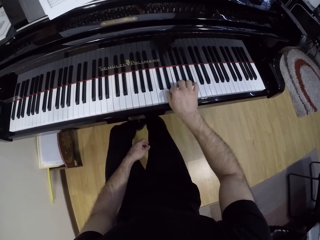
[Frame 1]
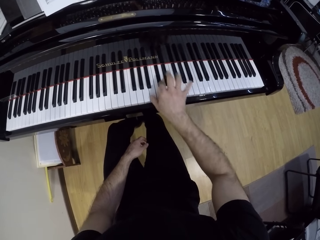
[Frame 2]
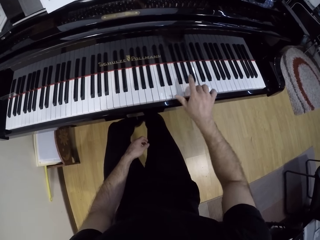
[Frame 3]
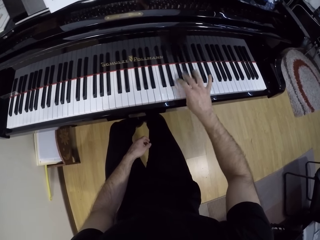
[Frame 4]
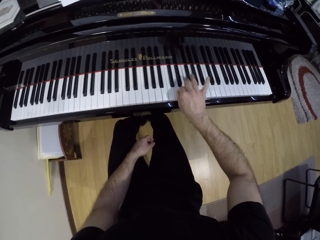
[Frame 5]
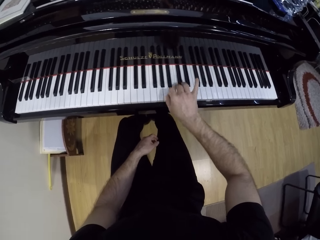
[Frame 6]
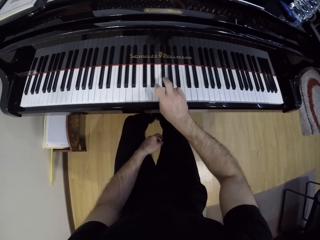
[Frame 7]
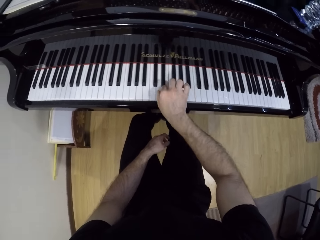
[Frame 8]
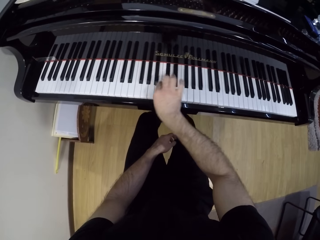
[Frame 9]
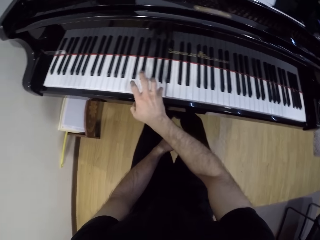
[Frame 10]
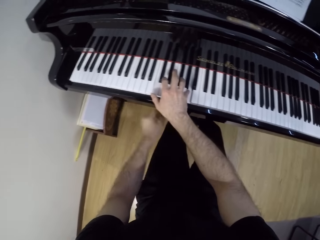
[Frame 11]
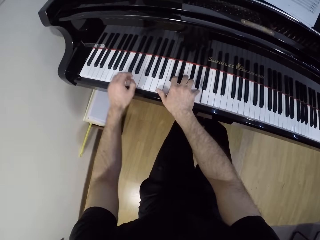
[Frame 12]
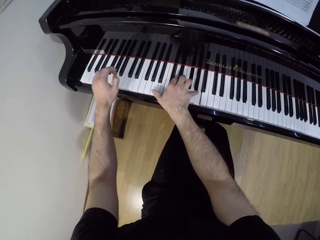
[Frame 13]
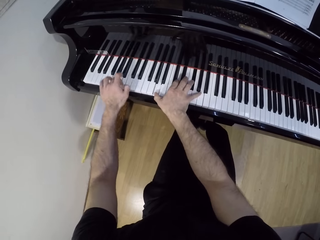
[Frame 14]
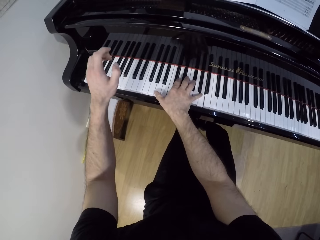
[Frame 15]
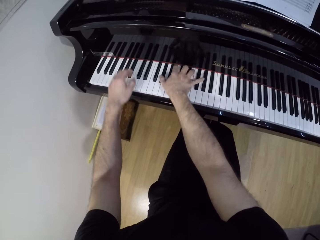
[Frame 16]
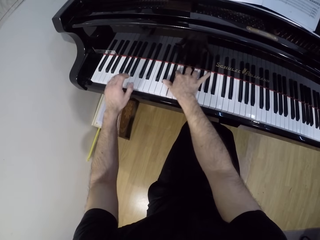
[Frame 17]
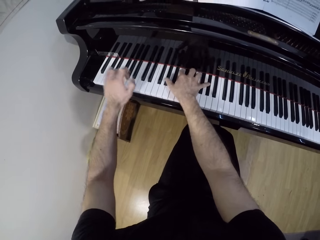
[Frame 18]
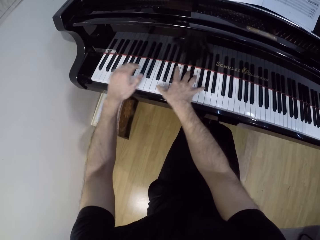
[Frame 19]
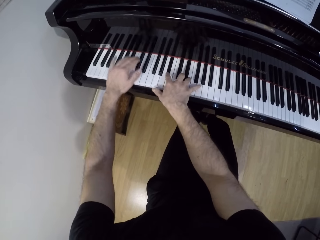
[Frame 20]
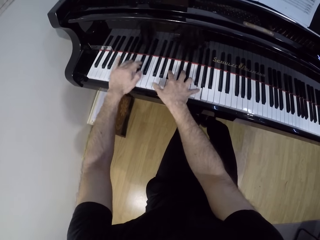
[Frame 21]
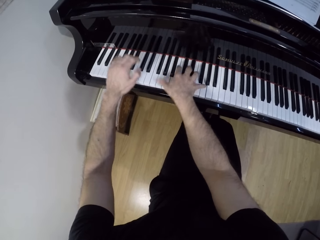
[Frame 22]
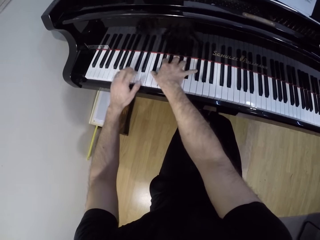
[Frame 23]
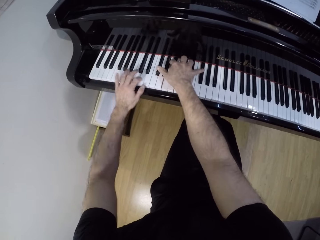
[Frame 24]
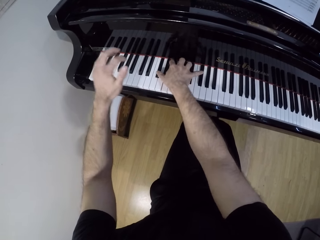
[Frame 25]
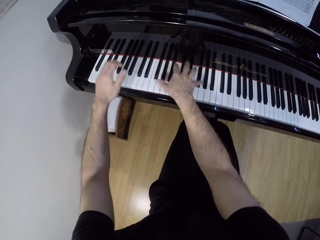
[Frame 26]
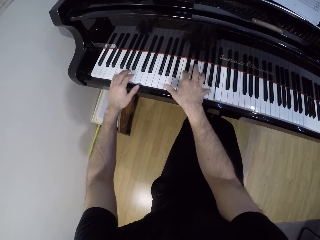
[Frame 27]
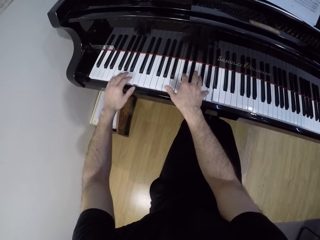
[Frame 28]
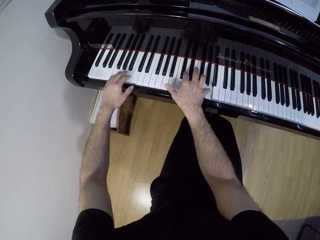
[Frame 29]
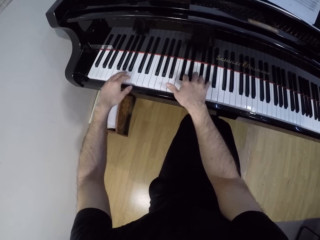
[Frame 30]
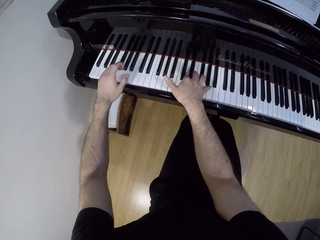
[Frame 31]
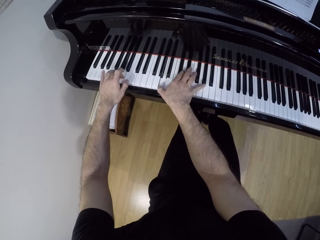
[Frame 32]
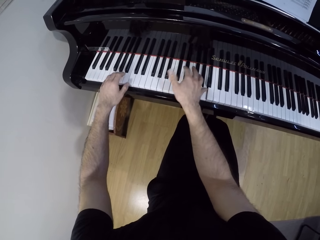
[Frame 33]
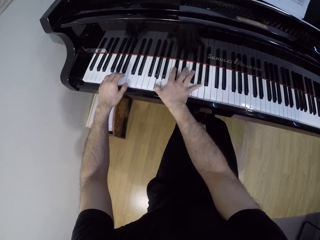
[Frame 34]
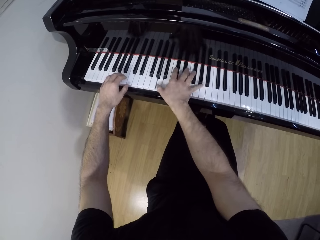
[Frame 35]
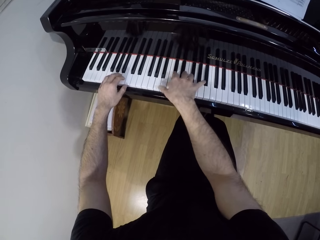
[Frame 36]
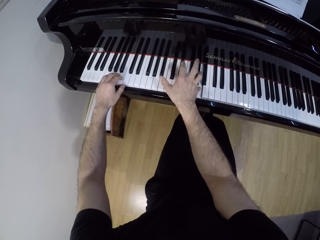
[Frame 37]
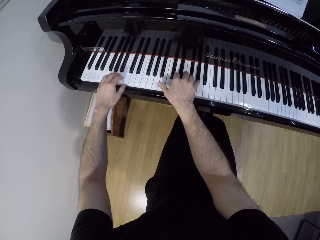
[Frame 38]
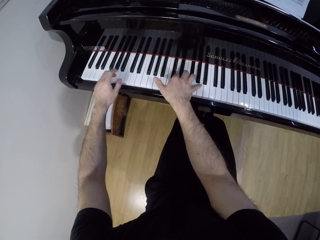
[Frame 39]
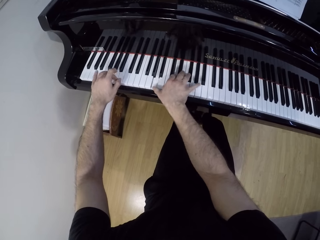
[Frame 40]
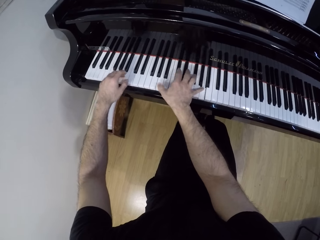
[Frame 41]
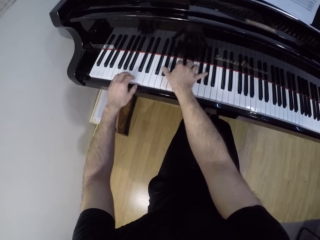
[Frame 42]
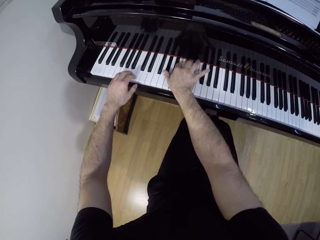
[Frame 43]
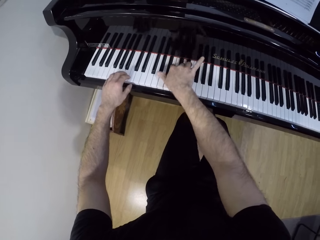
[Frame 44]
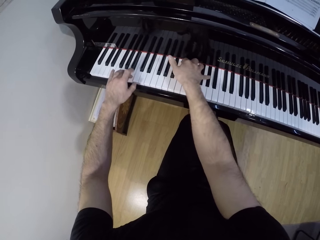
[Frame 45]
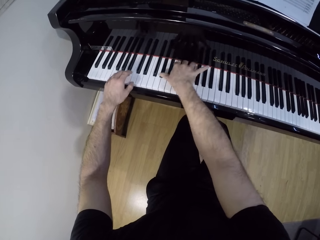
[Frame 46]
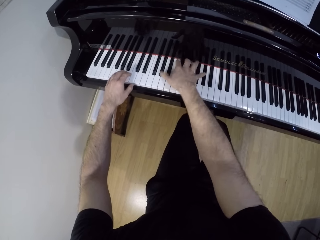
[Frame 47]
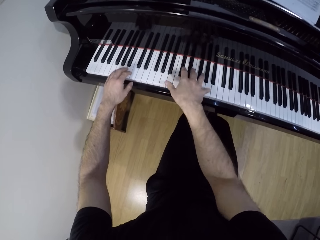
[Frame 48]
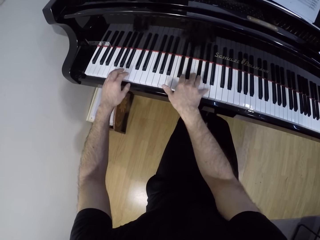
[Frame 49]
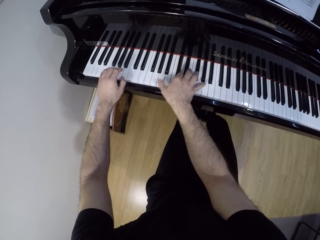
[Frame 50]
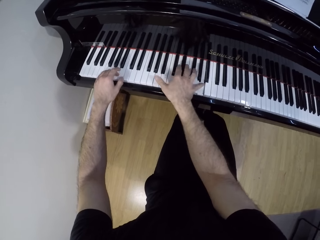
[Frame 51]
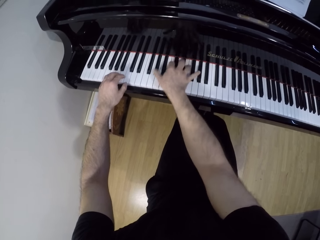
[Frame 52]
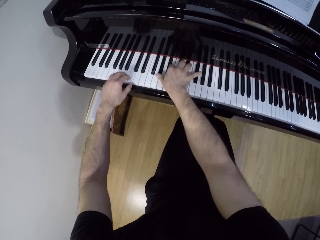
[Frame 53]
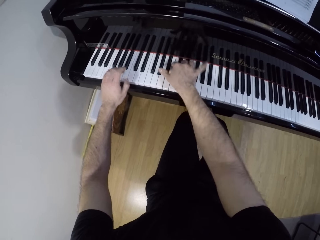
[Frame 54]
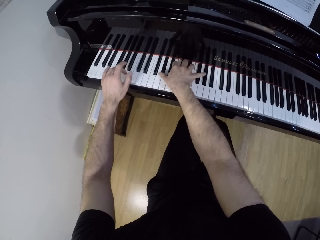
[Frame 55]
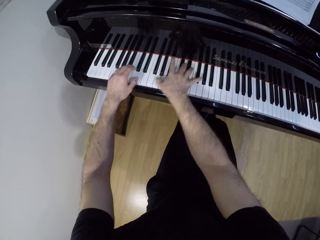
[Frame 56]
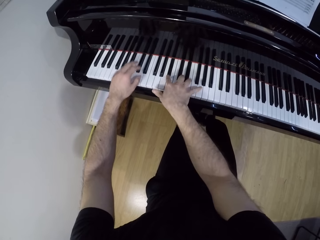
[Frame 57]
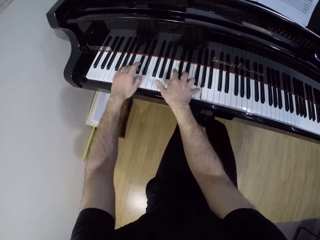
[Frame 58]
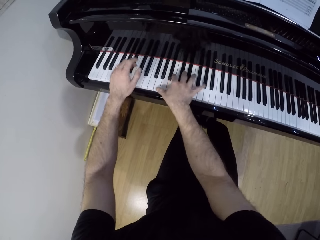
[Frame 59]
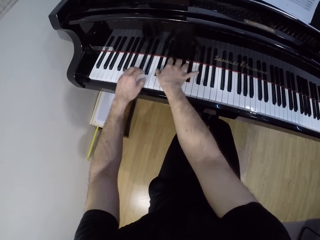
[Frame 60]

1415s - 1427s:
The camera wearer plays the piano with both hands.

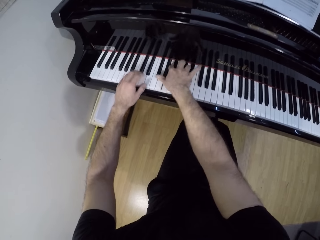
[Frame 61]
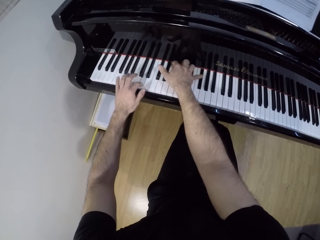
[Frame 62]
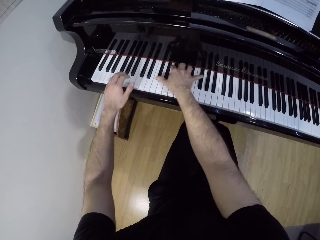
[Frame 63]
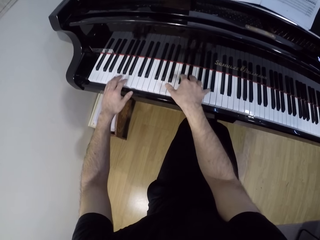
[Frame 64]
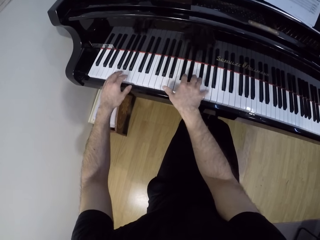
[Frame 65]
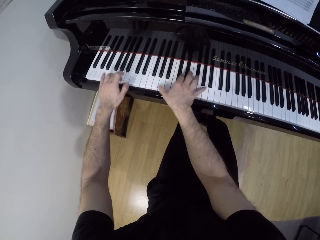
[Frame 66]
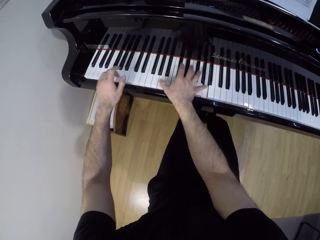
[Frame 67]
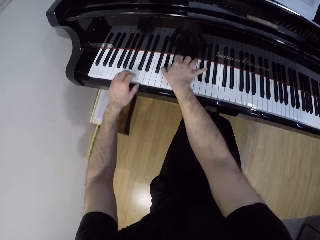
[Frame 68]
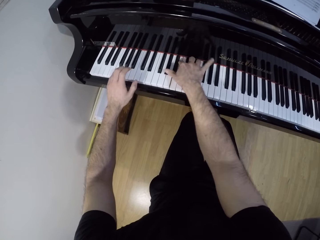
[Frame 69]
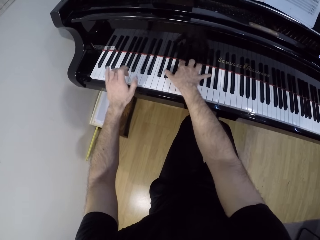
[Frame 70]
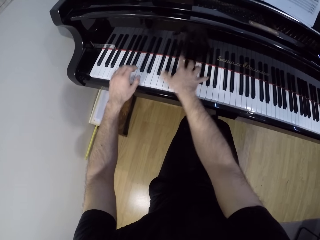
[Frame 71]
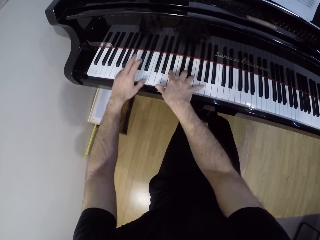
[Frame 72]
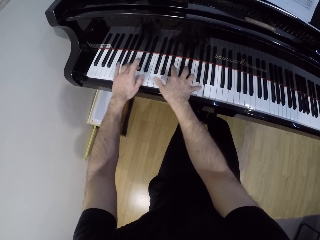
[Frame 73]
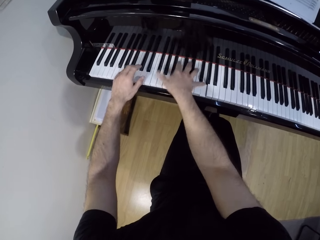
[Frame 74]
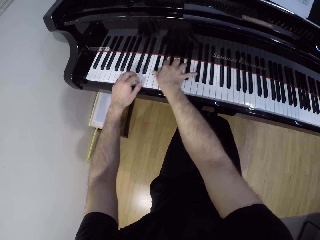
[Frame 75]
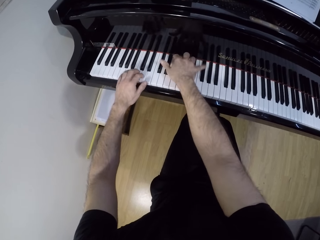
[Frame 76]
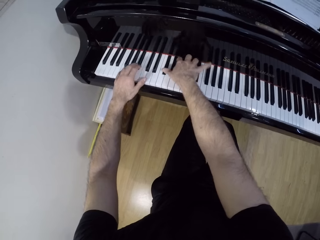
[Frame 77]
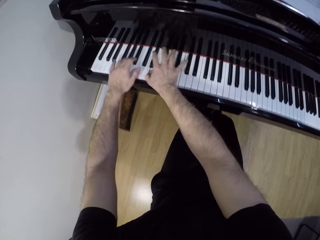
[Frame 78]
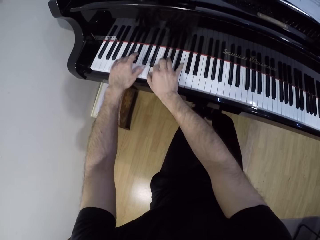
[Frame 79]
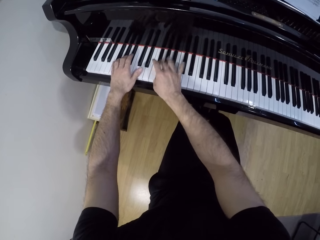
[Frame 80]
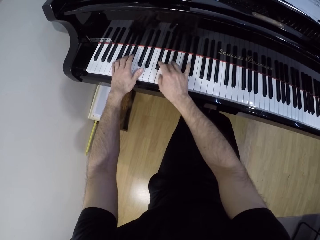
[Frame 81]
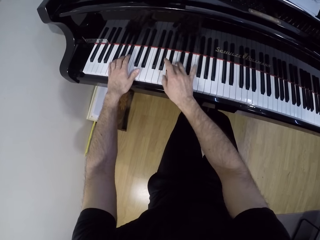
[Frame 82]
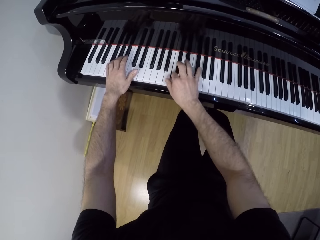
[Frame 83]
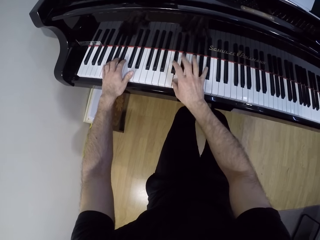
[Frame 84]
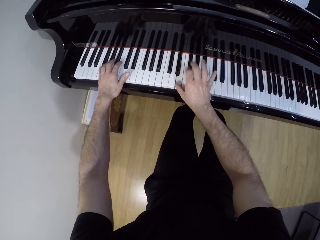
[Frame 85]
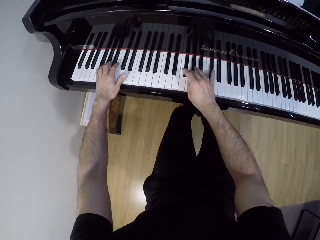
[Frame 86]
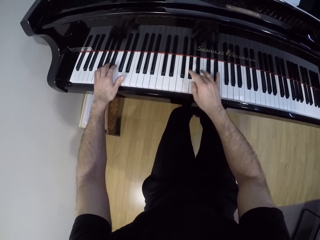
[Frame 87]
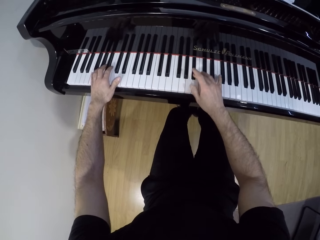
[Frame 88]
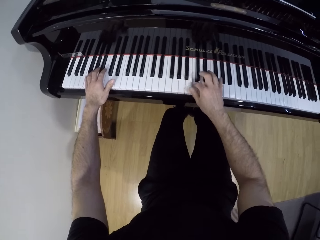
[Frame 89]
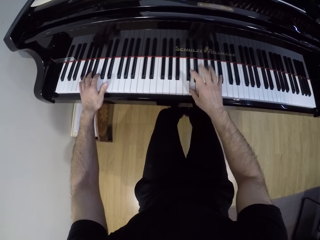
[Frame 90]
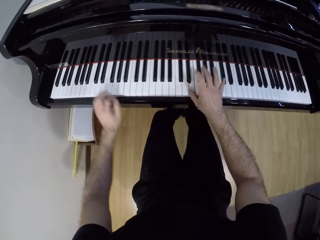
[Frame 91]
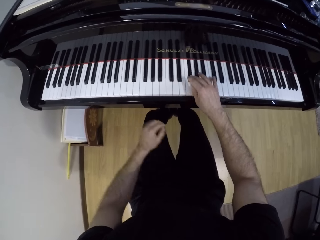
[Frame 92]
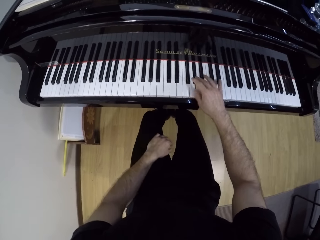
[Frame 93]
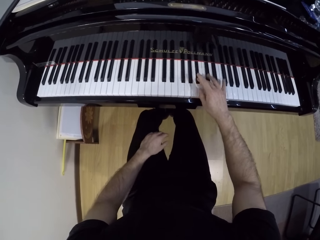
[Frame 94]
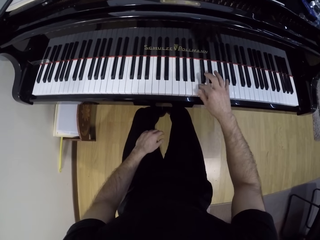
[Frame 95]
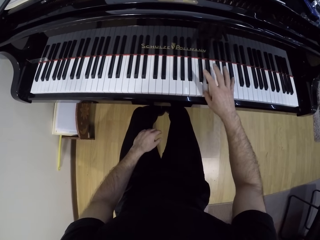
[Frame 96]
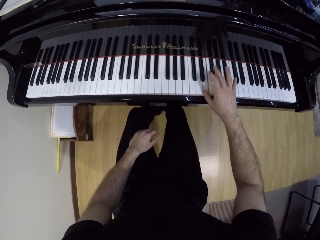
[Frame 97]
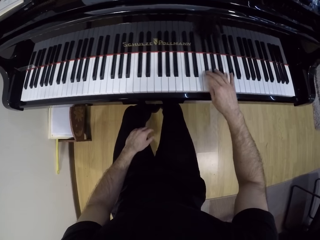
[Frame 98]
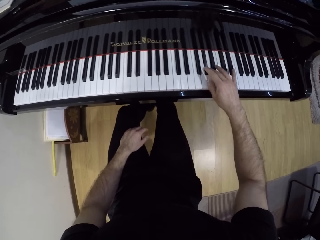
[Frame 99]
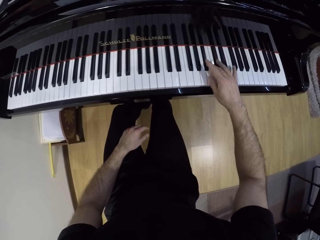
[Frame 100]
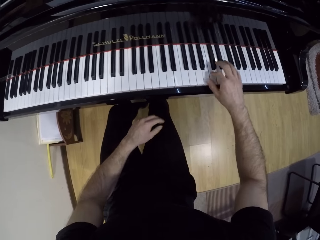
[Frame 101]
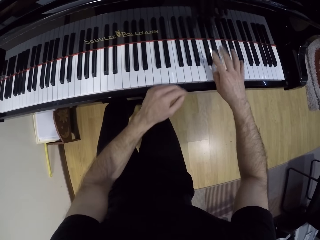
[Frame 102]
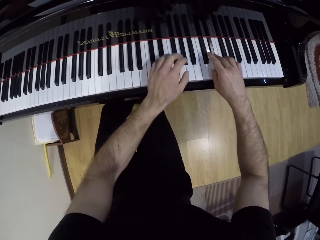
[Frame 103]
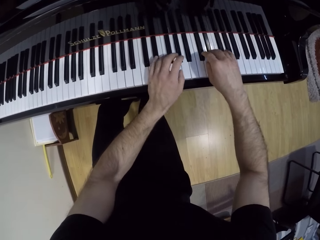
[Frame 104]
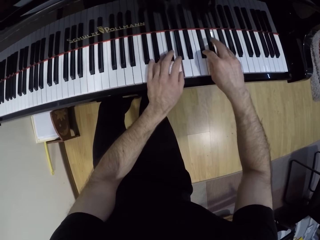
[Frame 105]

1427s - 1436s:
The camera wearer plays the piano with his right hand.
